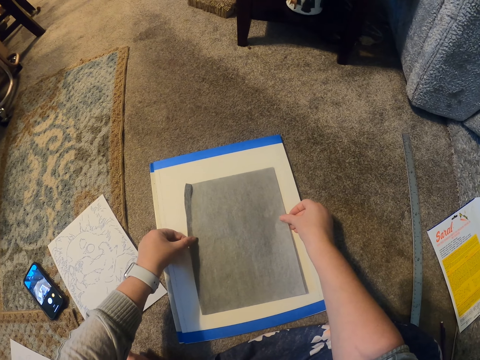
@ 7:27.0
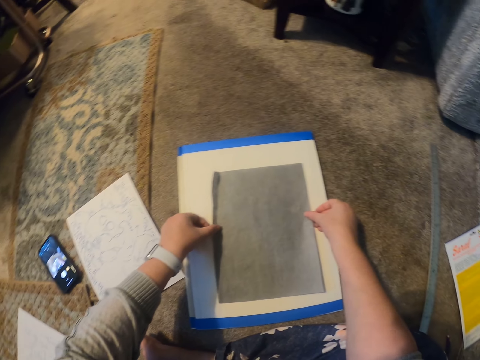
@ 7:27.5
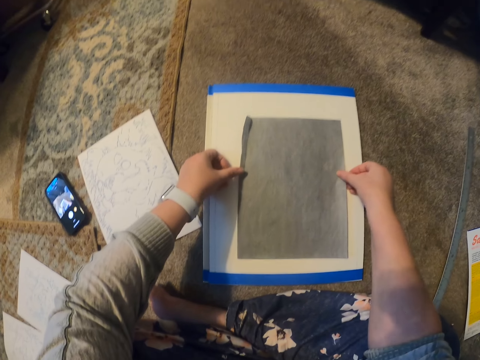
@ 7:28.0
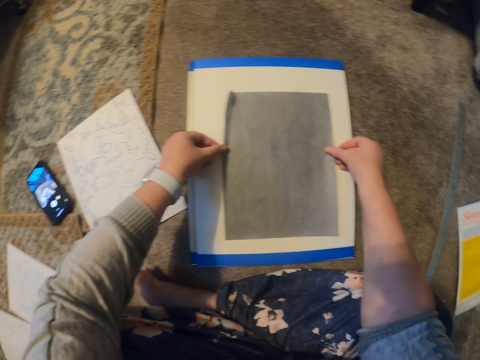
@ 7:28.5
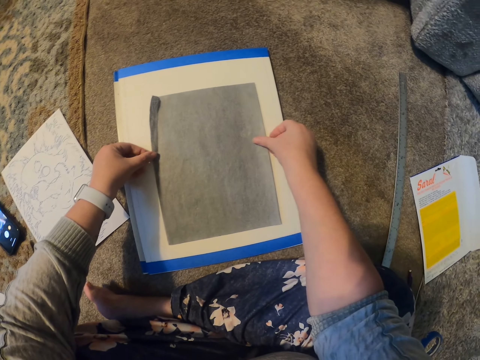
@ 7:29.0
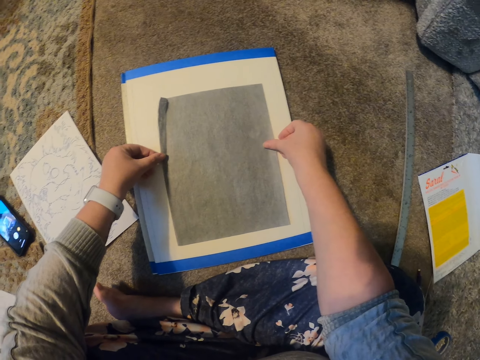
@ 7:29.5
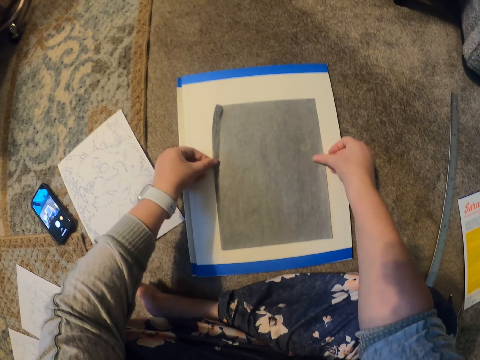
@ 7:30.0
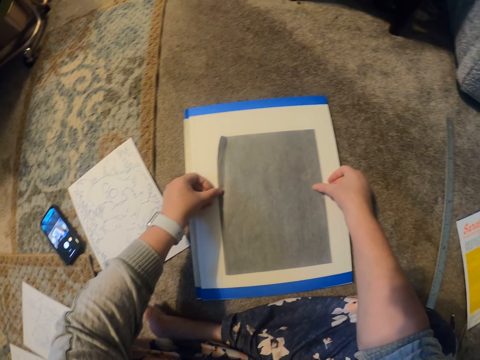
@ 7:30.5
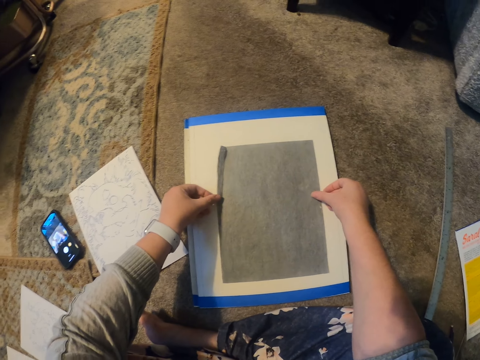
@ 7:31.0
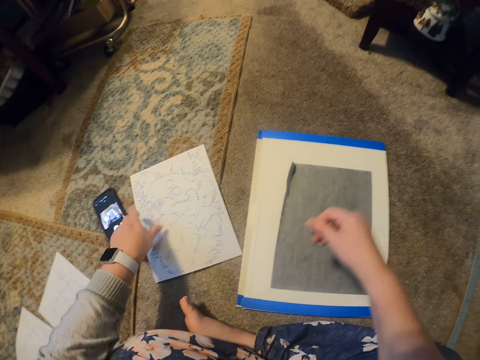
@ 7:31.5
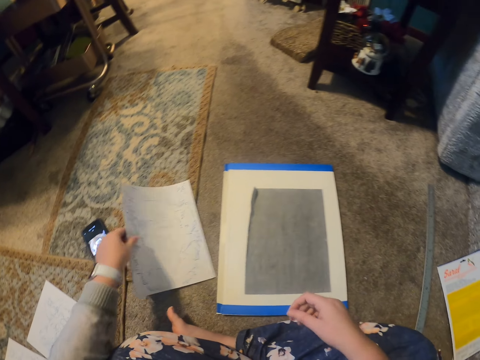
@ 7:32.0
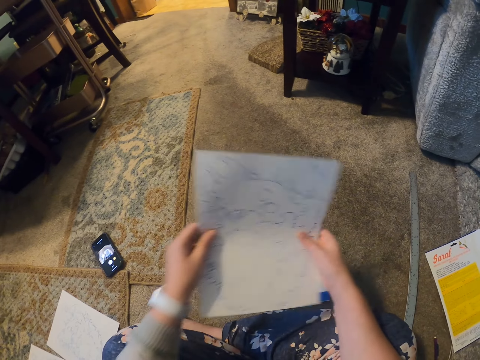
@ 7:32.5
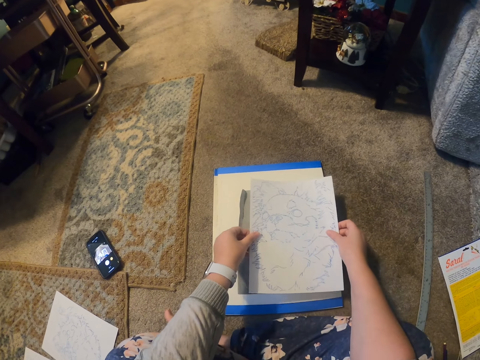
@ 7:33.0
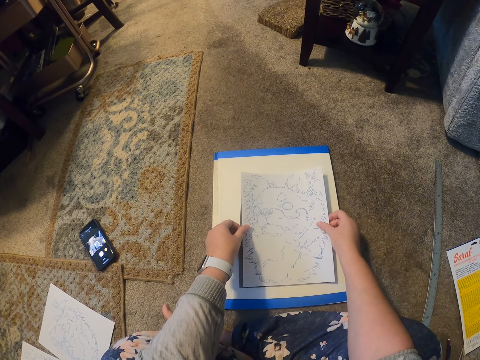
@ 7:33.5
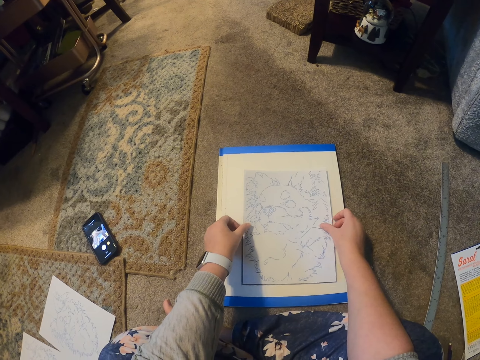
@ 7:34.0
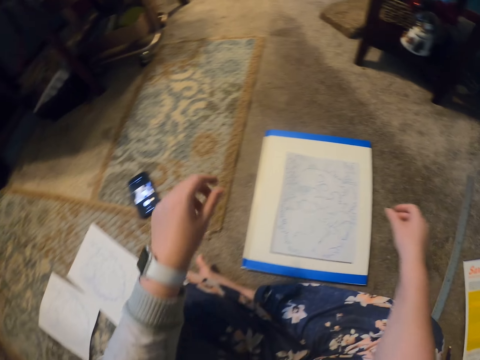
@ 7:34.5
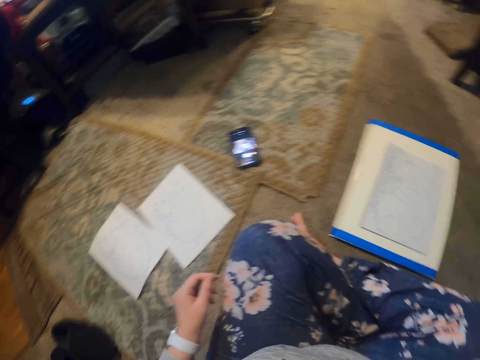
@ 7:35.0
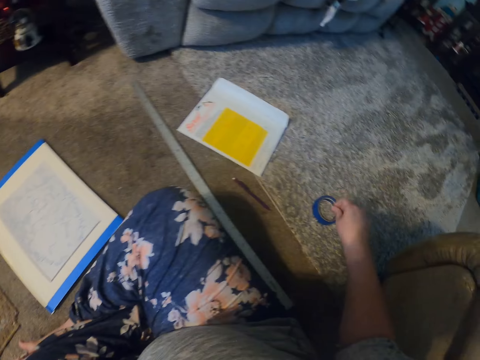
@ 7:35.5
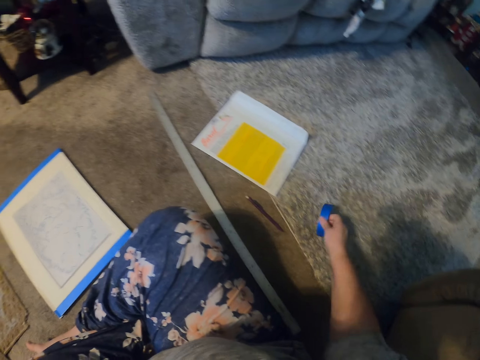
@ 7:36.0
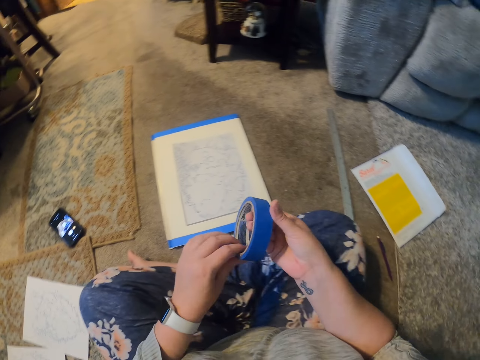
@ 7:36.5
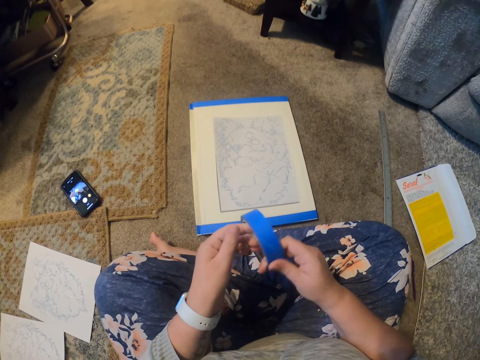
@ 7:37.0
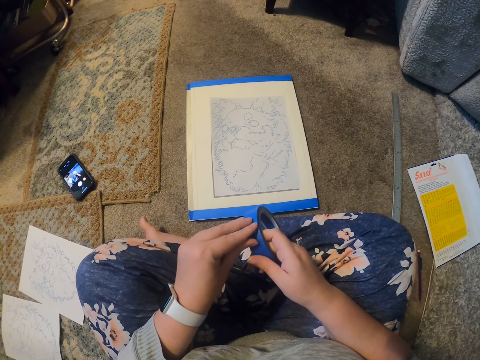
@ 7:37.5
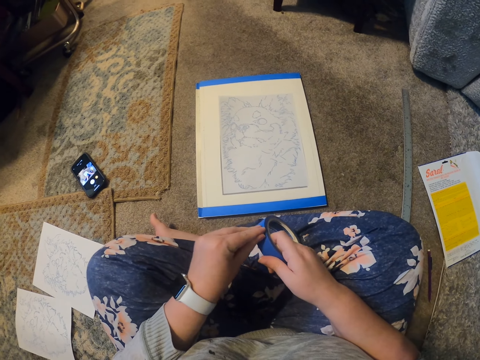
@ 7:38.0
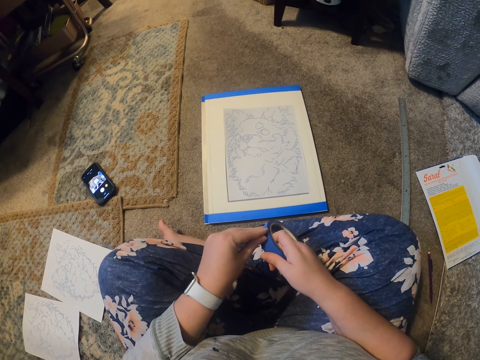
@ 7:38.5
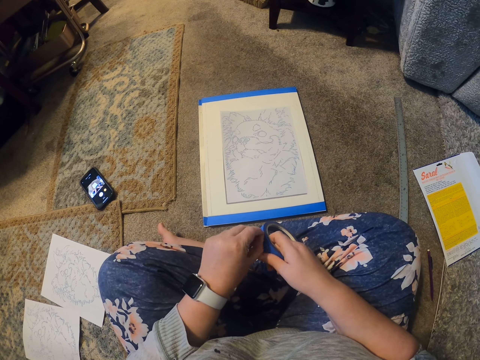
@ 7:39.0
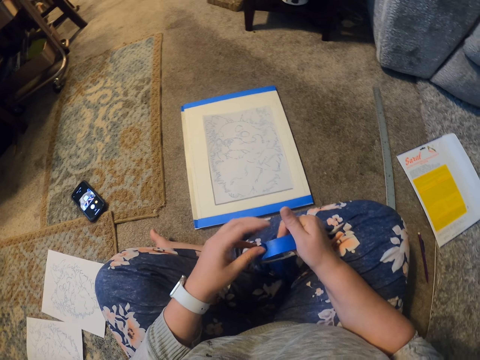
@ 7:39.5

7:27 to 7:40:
The camera wearer holds the carbon paper on top of the book. They remove the hand from the paper. They pick up a piece of paper on the floor. They put the paper on top of the book, on the grey paper. They remove the hand from the paper. They pick up the masking tape or sellotape from the floor. They remove the sellotape. They hold the masking tape.

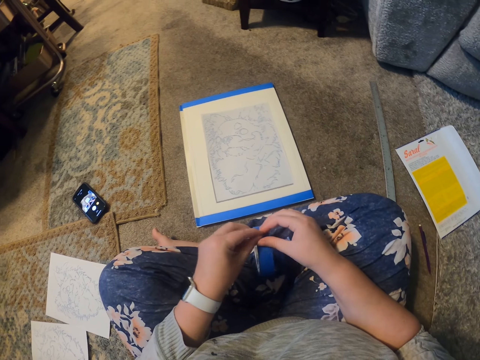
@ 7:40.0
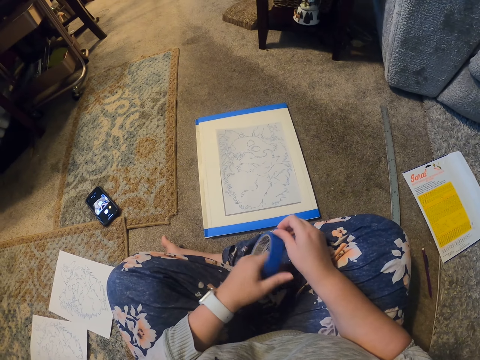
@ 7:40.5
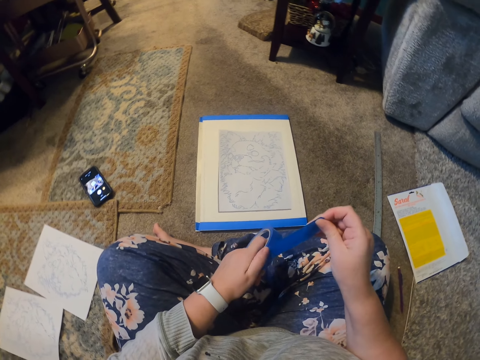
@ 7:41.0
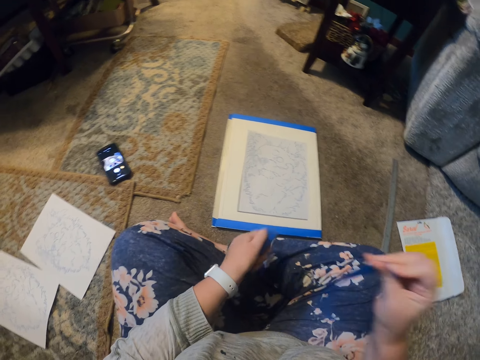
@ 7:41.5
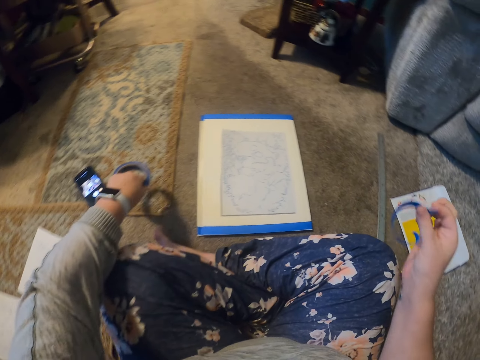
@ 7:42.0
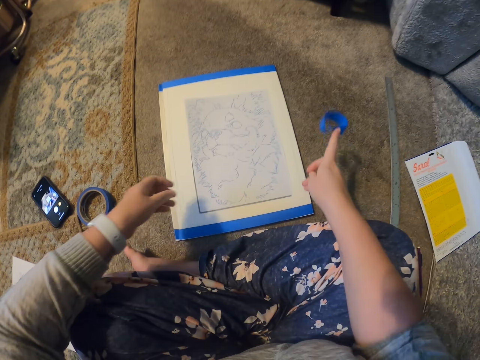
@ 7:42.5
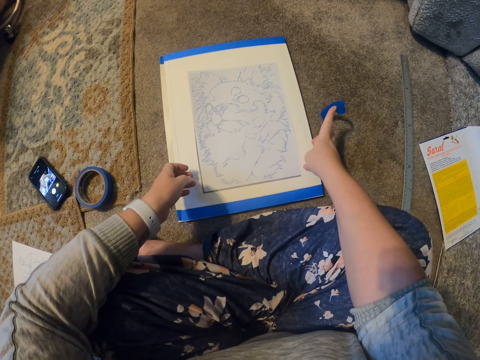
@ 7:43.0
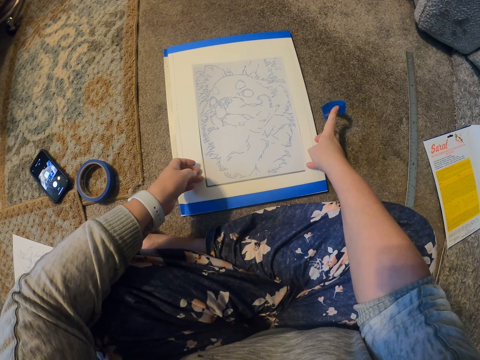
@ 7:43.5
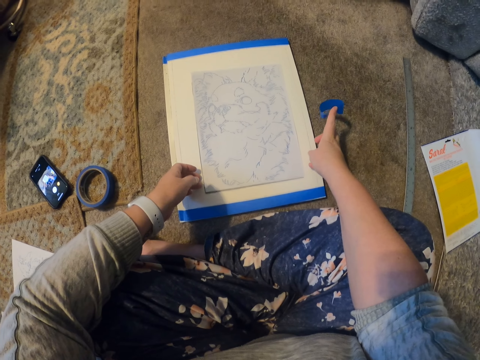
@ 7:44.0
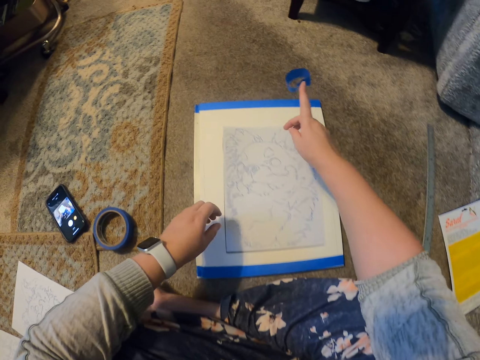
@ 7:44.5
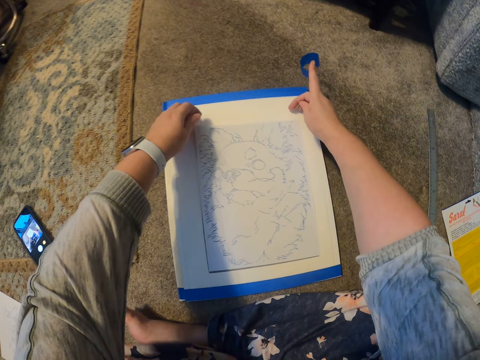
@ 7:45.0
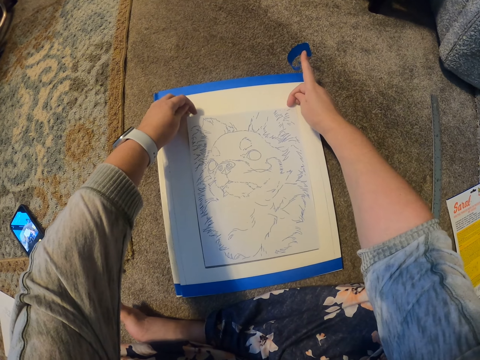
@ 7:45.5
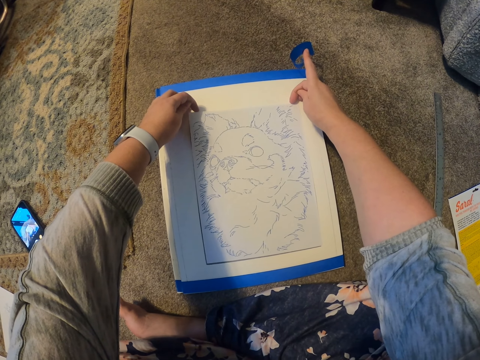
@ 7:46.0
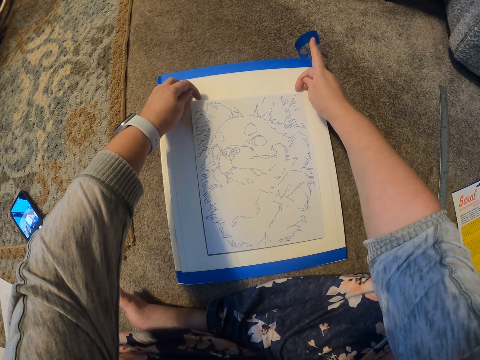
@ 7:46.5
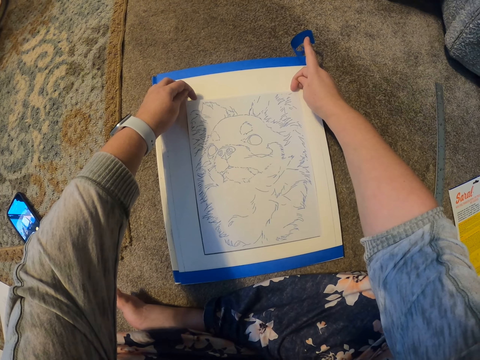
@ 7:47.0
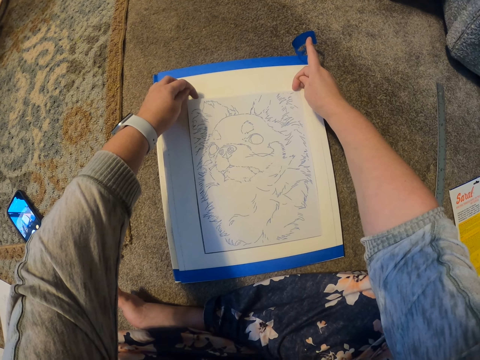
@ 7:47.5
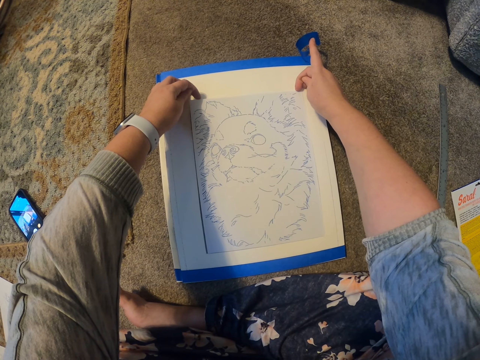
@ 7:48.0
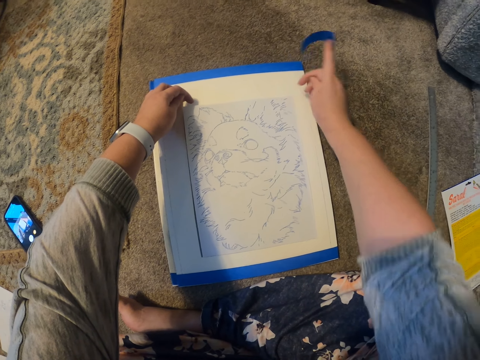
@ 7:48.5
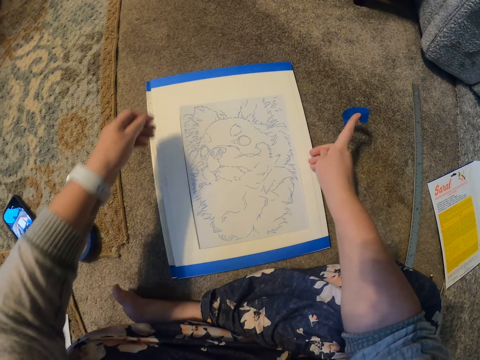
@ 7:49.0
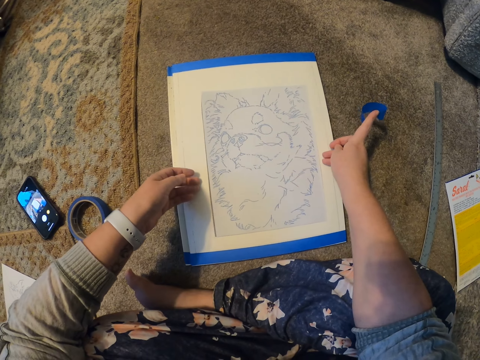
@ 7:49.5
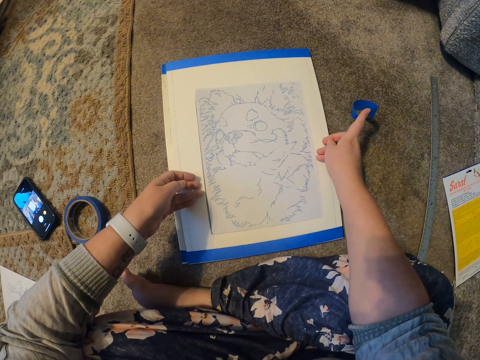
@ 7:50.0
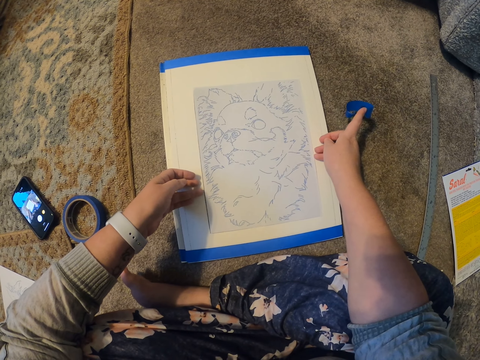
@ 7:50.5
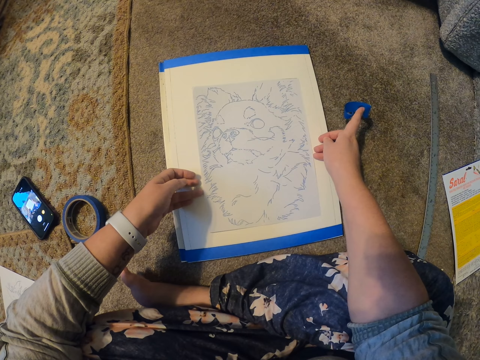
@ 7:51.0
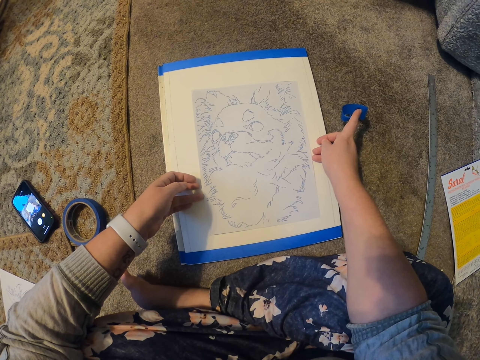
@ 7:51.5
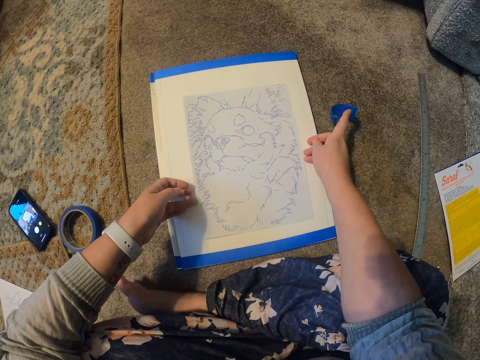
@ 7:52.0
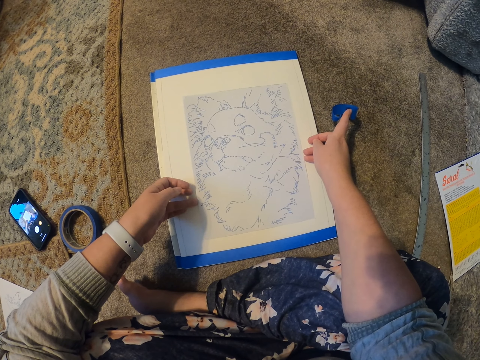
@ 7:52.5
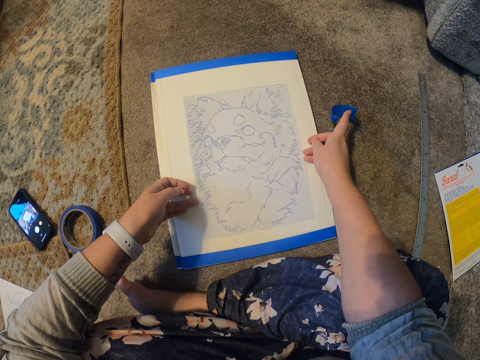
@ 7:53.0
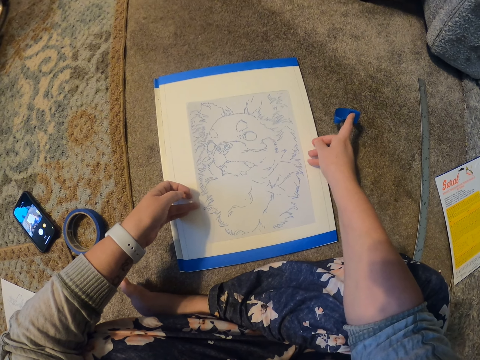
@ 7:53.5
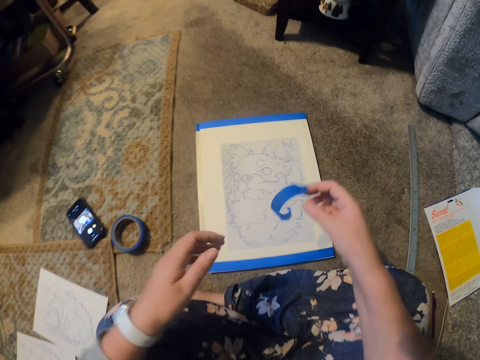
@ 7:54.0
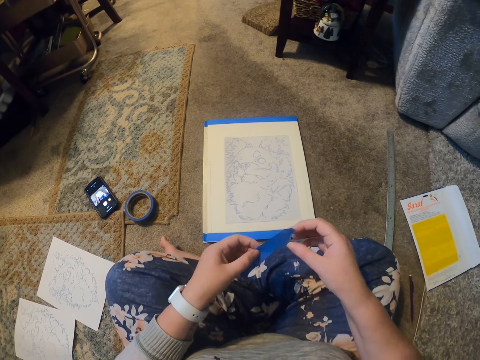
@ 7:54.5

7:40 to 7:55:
The camera wearer pulls the sellotape or masking tape. They stick the masking tape on the book. They cut the masking tape. They put the sellotape down. They set the paper on the book. They hold the paper. They remove the hand from the paper.
